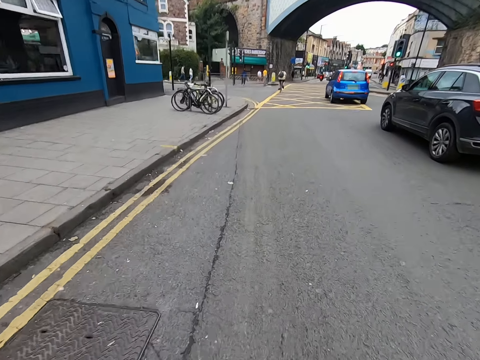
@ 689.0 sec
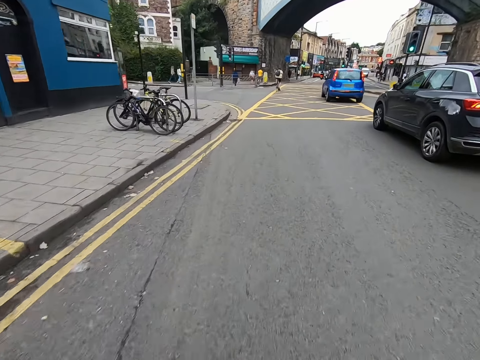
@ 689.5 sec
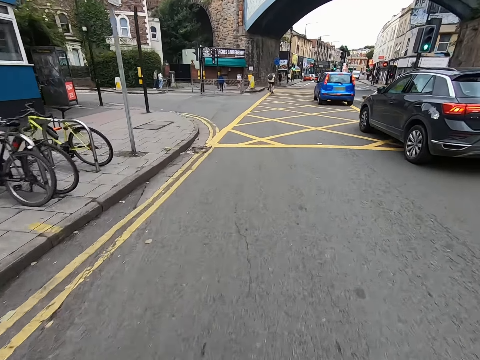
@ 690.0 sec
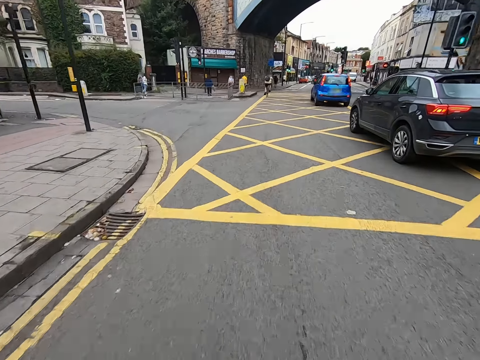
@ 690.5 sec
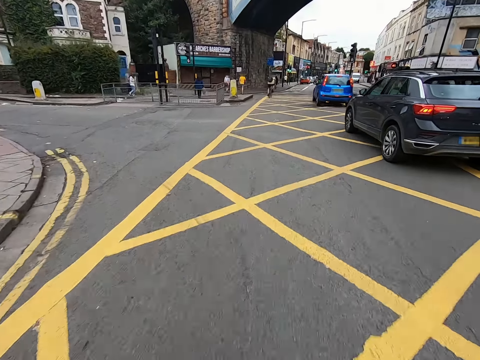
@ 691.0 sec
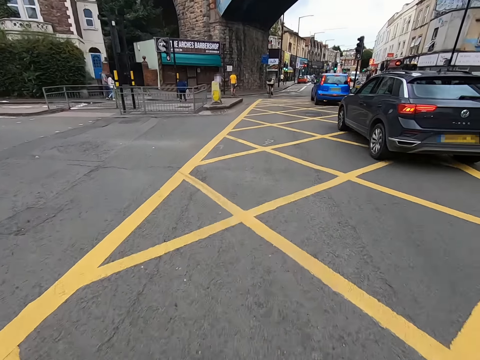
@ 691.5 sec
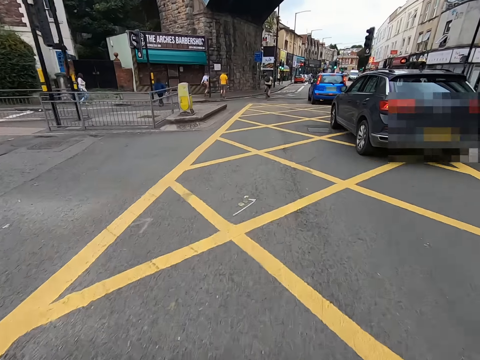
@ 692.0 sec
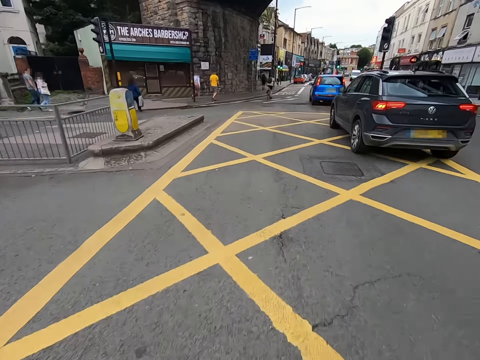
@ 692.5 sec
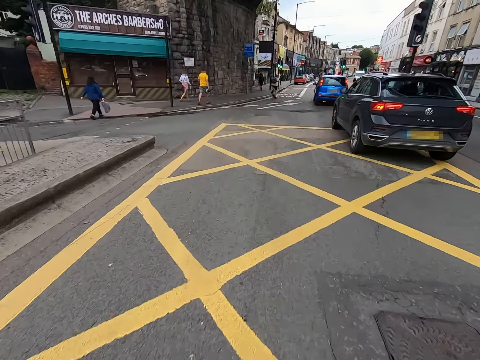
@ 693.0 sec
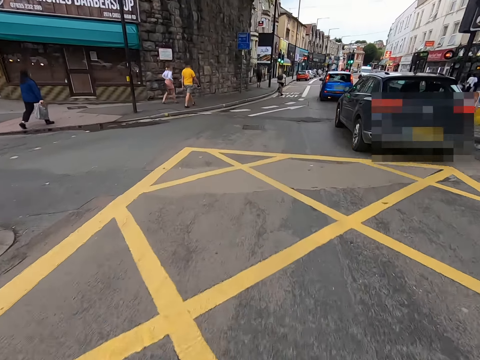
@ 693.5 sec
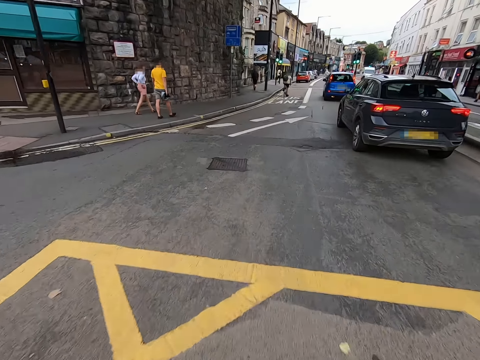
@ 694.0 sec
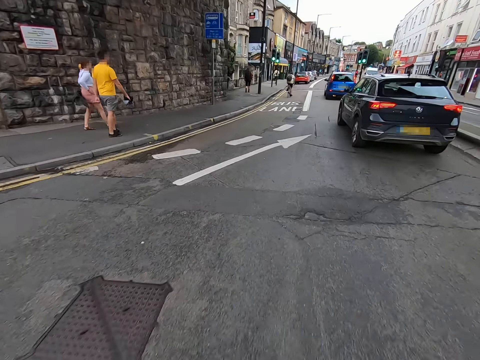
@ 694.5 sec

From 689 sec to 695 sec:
The camera wearer drives.

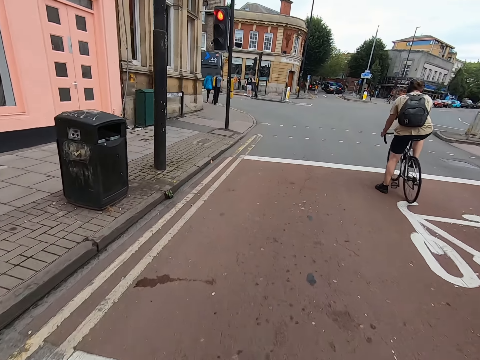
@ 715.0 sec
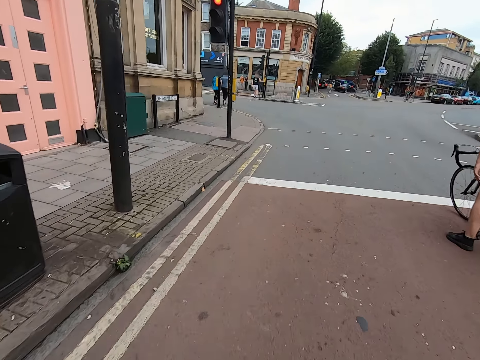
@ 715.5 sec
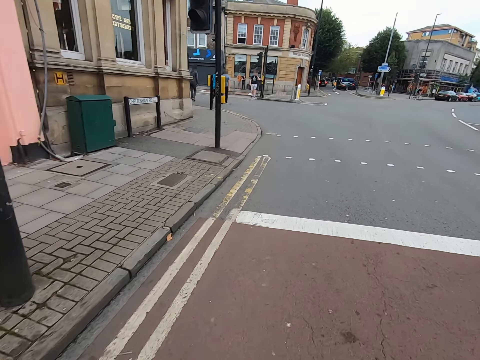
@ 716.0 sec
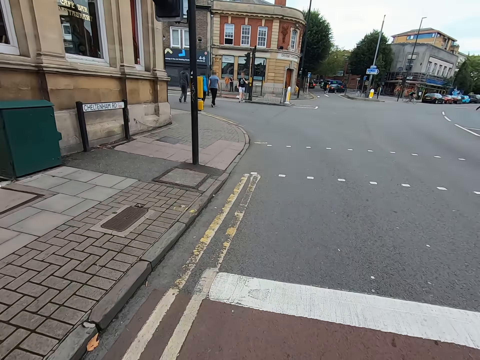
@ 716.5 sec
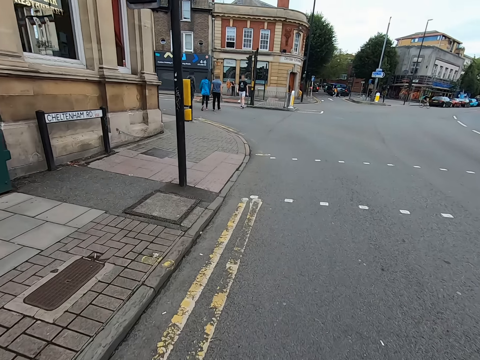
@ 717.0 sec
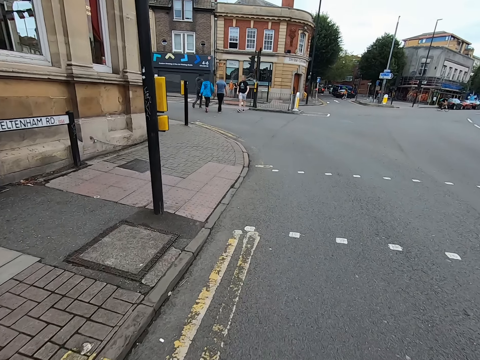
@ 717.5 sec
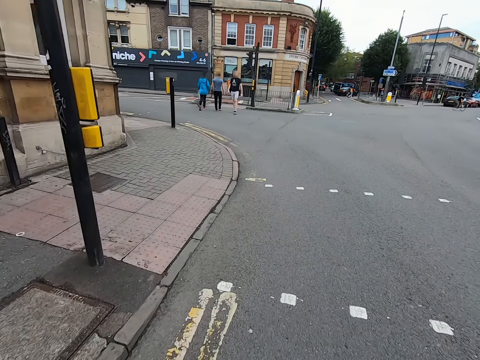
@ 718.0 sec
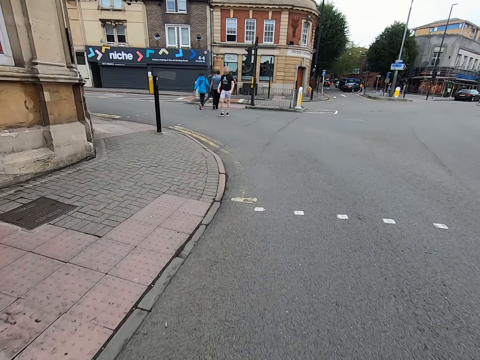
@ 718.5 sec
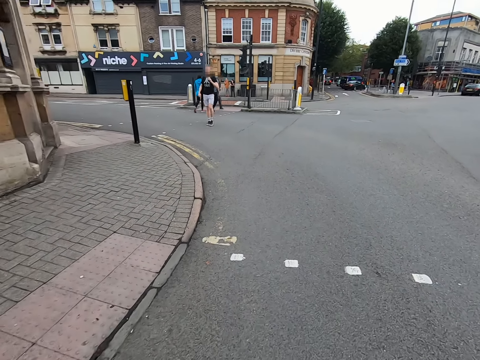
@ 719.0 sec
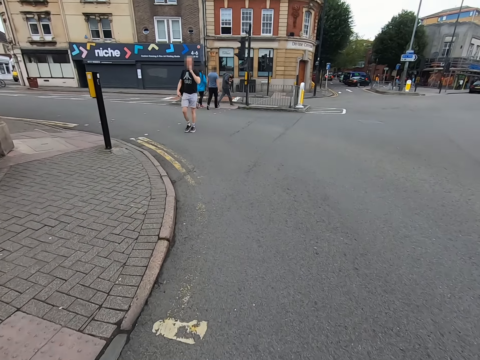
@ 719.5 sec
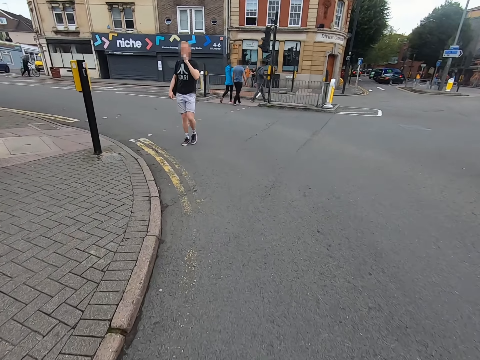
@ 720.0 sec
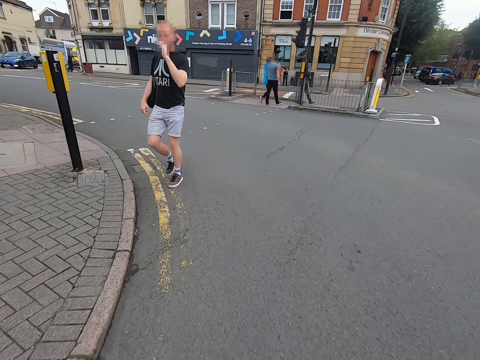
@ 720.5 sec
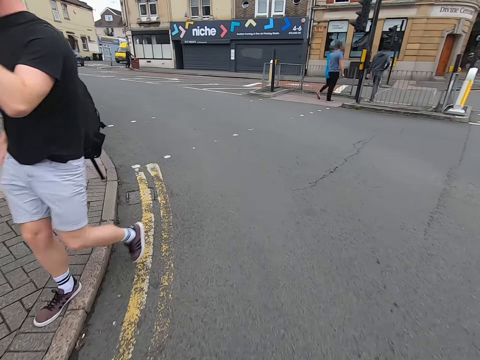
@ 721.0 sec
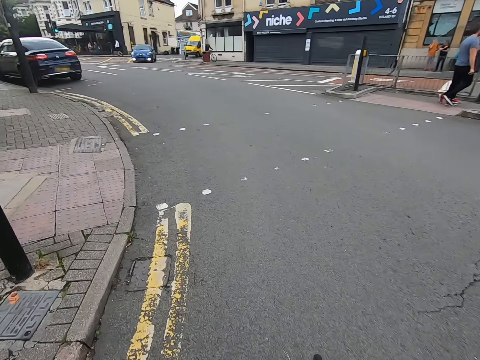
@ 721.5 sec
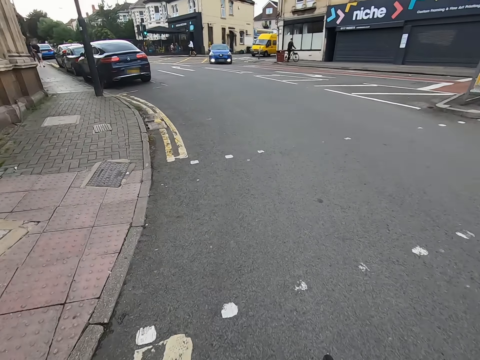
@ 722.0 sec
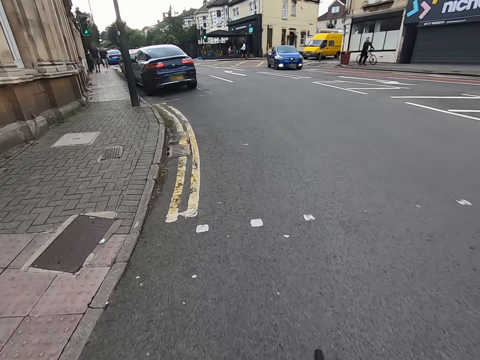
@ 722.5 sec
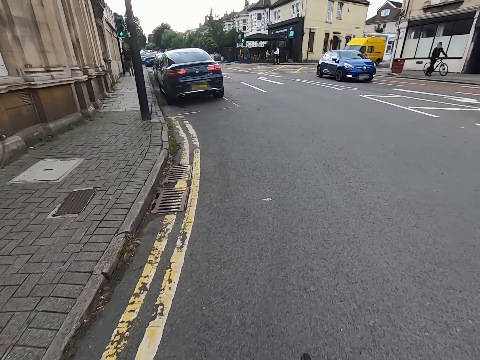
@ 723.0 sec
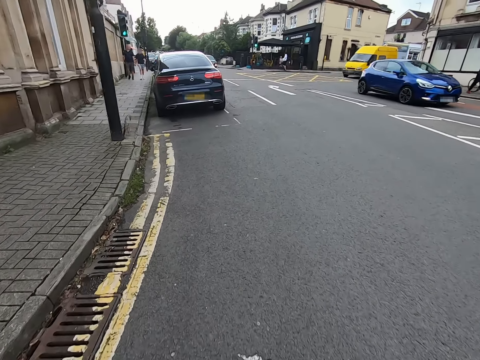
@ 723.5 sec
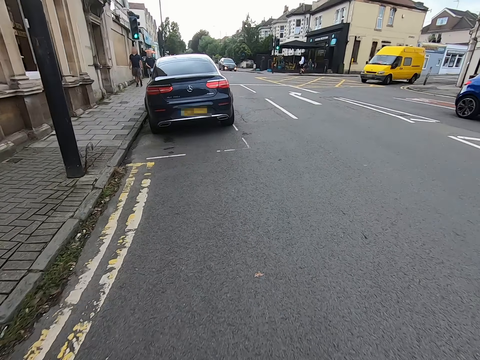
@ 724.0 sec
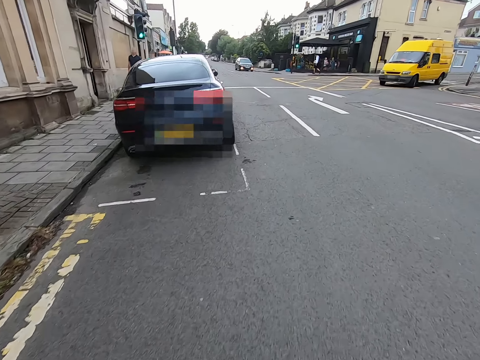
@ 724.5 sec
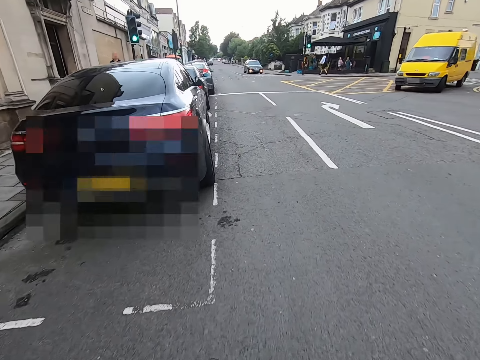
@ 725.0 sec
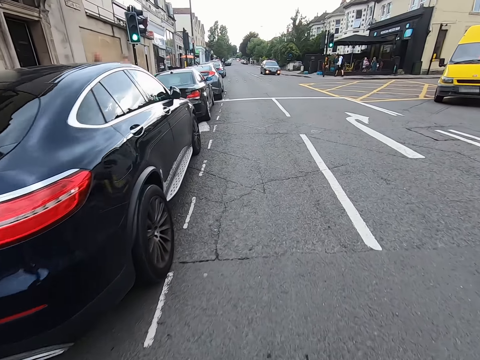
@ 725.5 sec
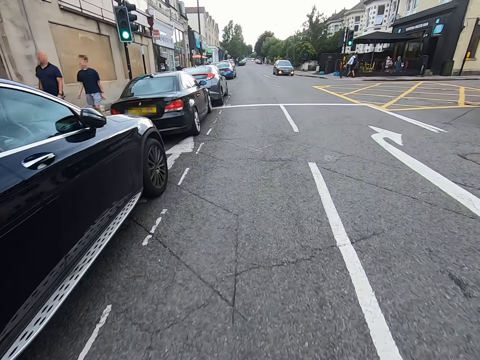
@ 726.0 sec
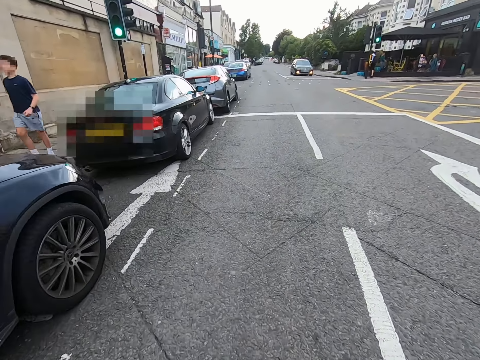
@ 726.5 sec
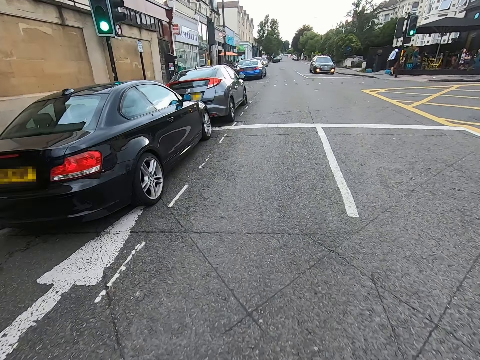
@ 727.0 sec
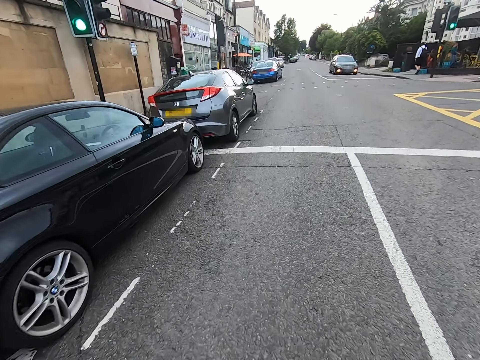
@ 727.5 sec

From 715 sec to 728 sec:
The camera wearer waits on the stop sign. They ride a bicycle on the road. They watch the background. They drive.

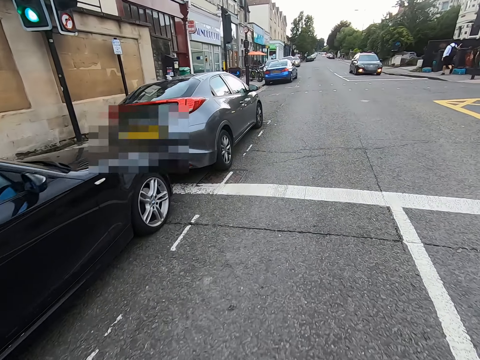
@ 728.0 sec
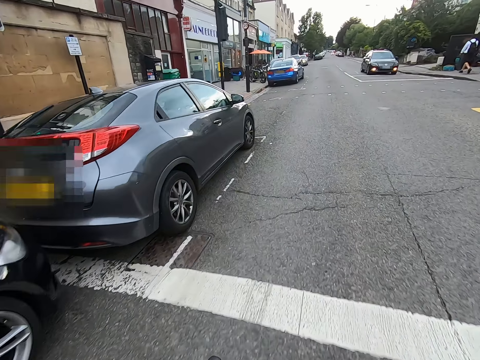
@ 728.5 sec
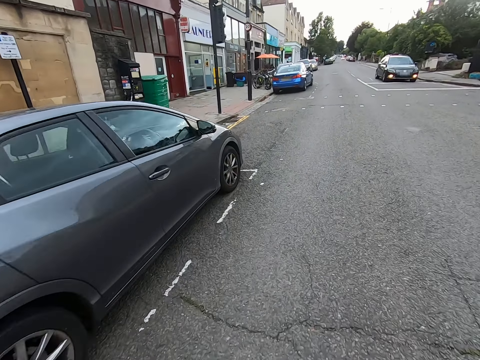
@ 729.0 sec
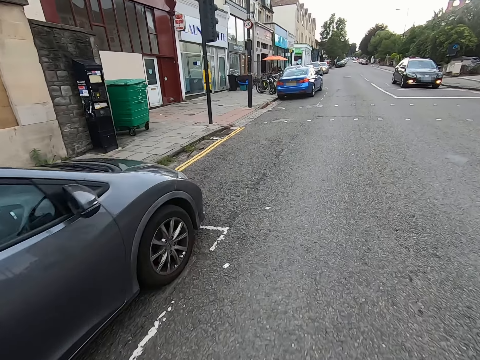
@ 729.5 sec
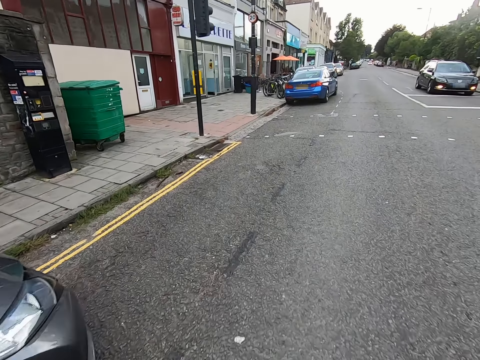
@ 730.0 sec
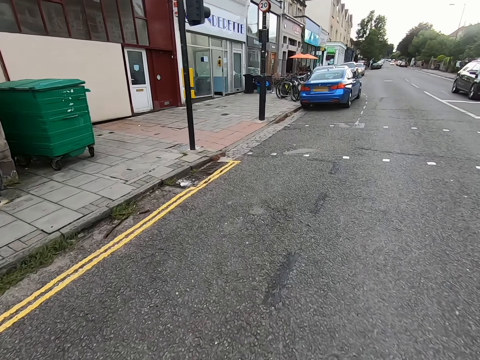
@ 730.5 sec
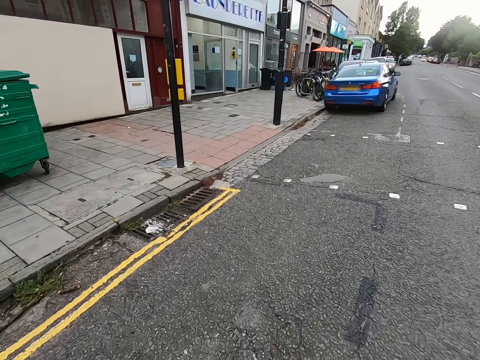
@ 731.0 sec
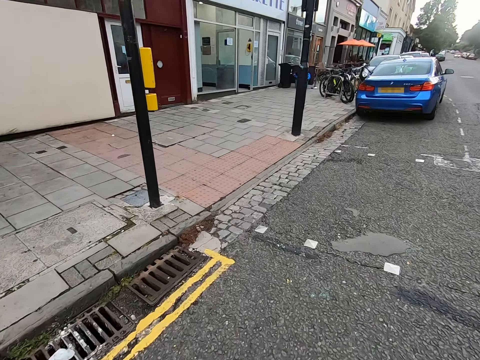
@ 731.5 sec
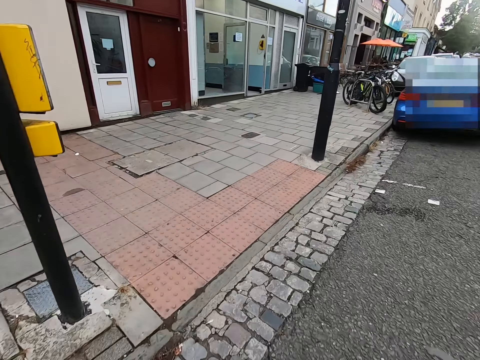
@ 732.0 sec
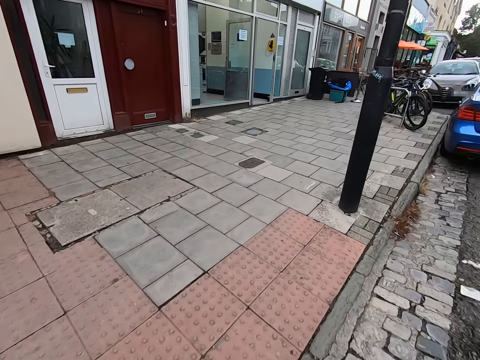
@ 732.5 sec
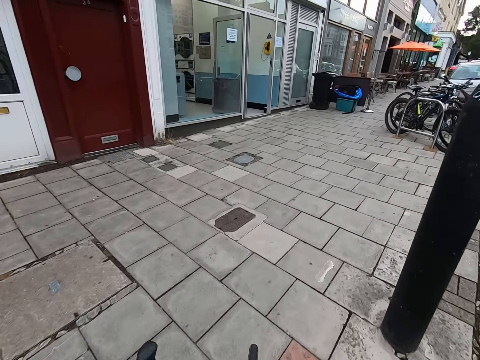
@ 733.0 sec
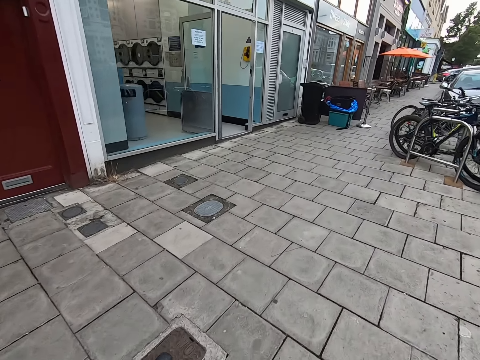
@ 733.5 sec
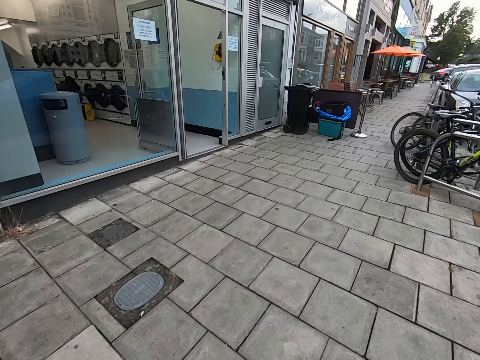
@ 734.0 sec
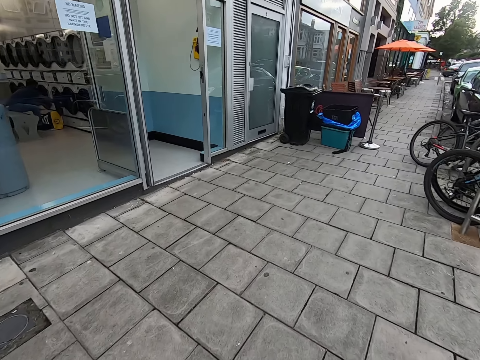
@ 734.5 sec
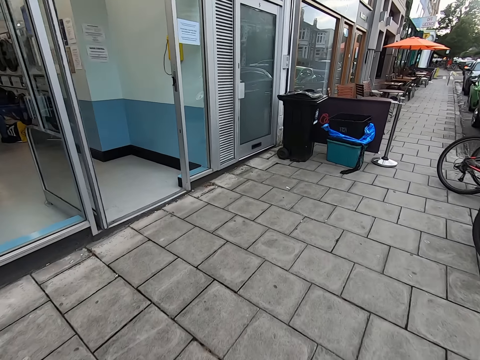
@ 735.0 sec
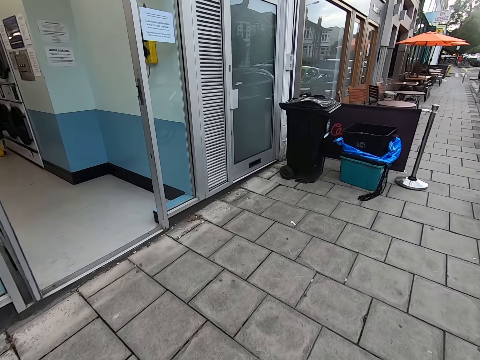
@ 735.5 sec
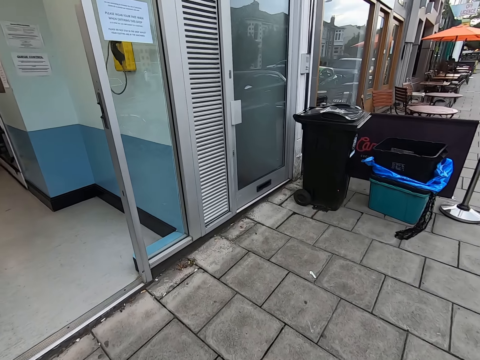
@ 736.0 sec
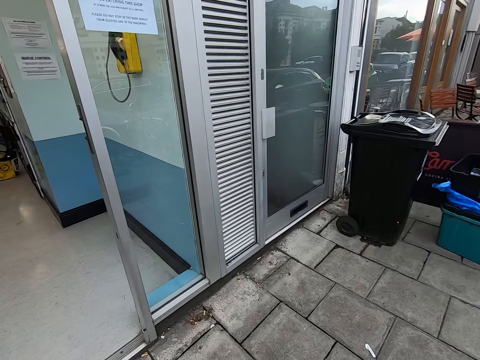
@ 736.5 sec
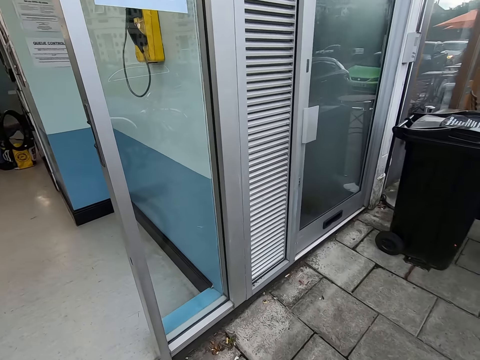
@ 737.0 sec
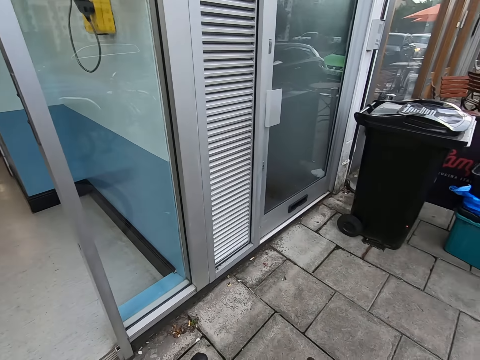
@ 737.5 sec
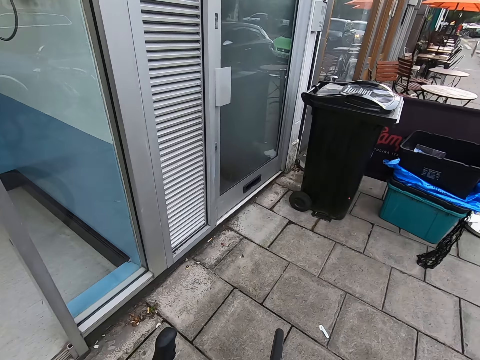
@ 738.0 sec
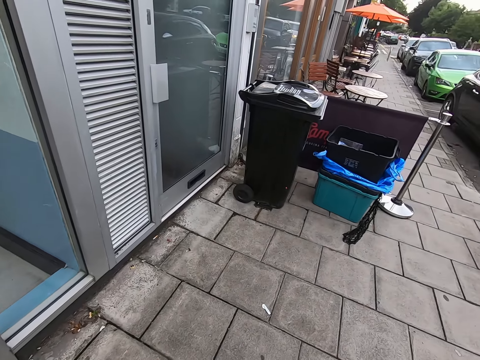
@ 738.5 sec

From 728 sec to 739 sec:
The camera wearer rides towards the pavement.
